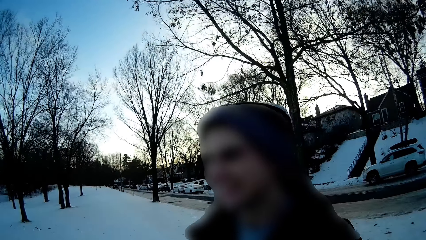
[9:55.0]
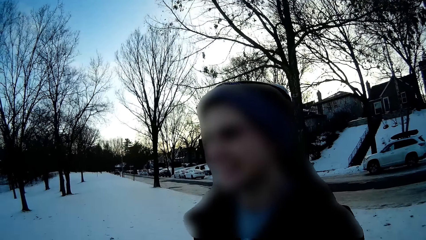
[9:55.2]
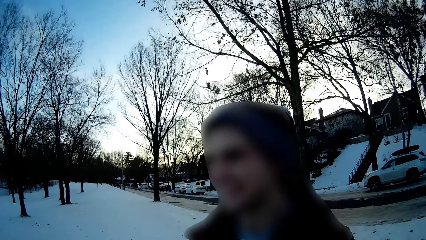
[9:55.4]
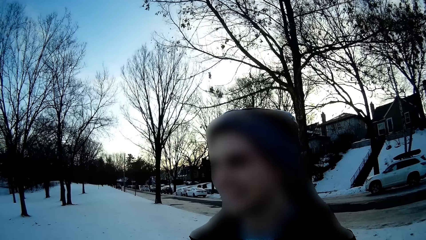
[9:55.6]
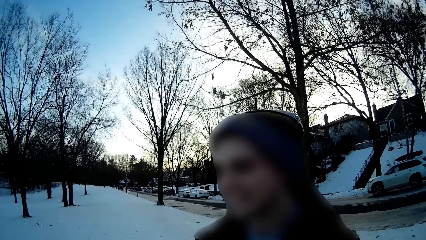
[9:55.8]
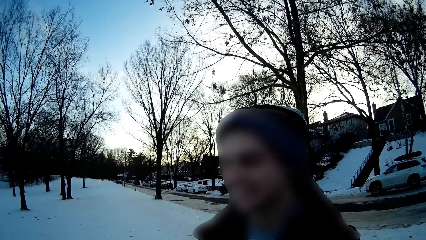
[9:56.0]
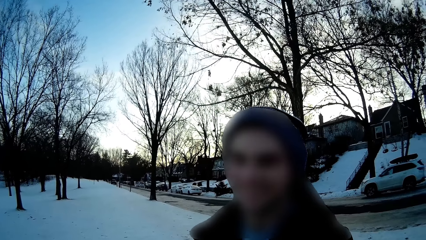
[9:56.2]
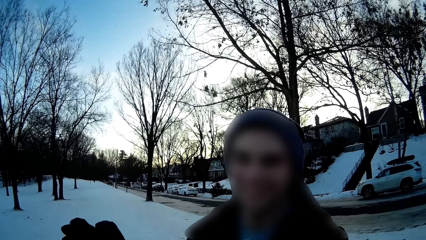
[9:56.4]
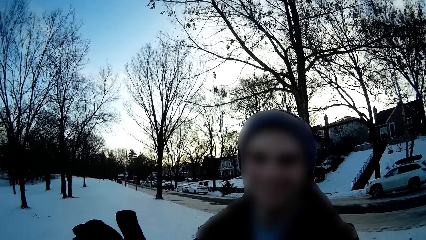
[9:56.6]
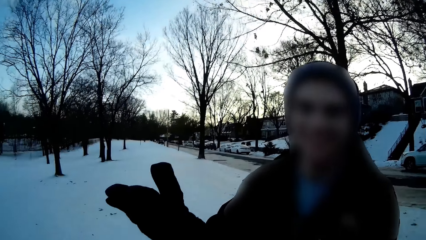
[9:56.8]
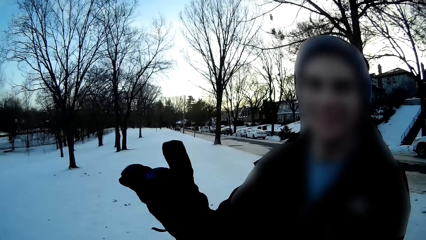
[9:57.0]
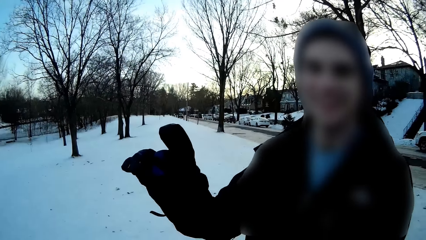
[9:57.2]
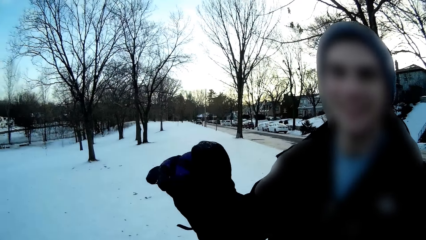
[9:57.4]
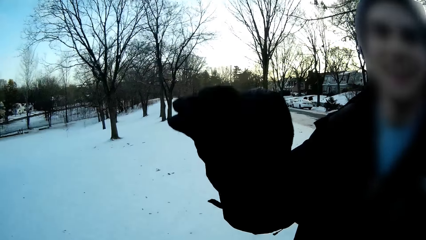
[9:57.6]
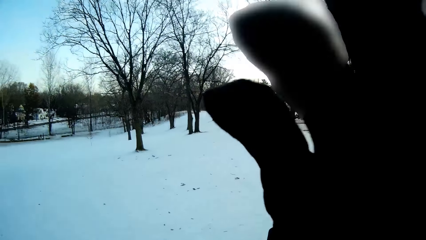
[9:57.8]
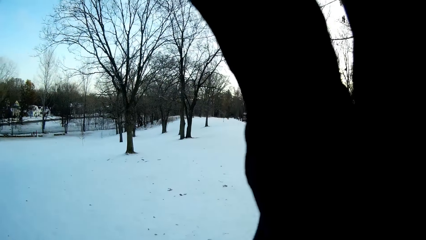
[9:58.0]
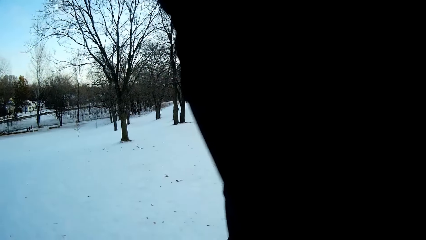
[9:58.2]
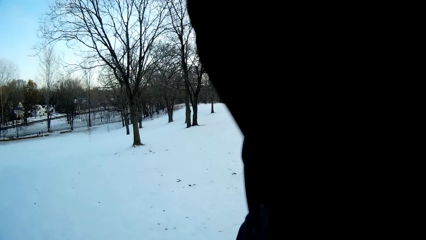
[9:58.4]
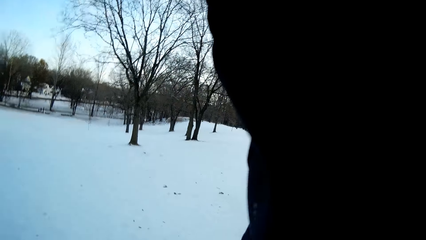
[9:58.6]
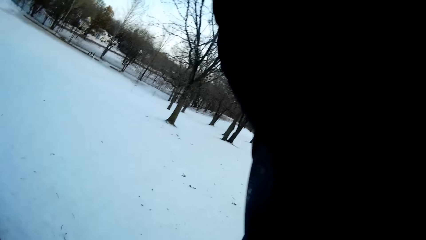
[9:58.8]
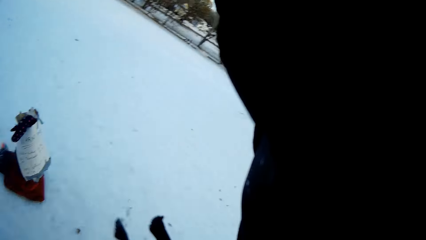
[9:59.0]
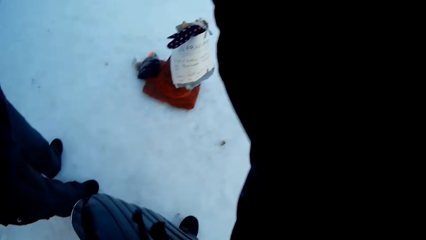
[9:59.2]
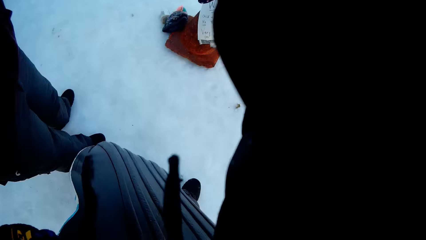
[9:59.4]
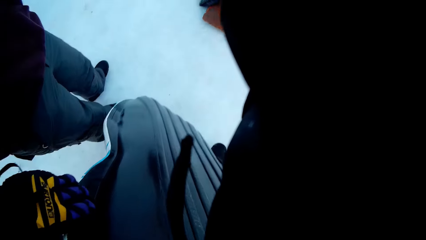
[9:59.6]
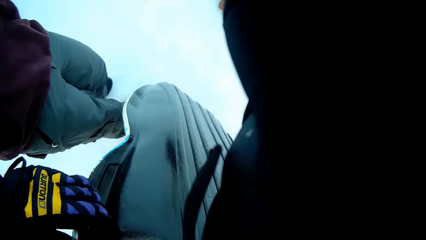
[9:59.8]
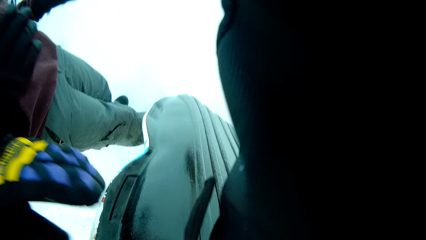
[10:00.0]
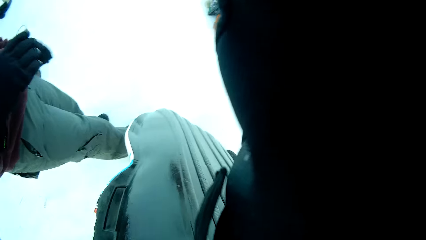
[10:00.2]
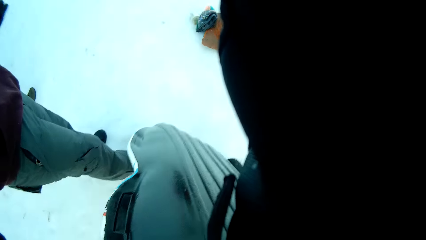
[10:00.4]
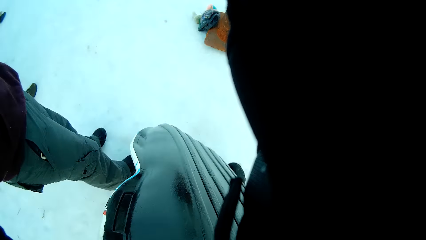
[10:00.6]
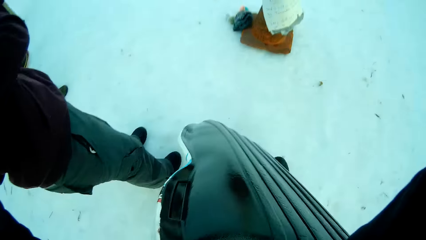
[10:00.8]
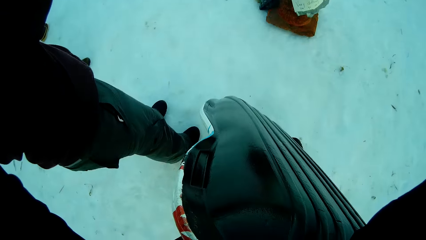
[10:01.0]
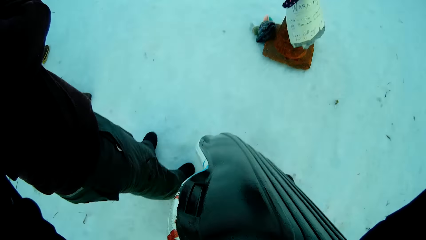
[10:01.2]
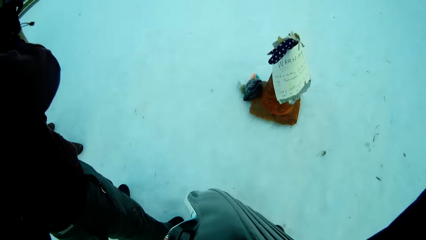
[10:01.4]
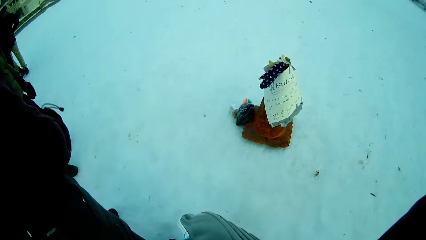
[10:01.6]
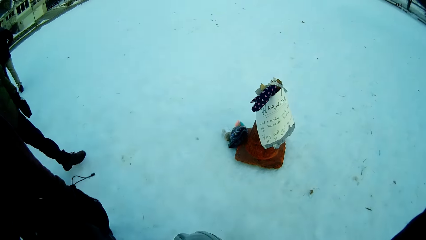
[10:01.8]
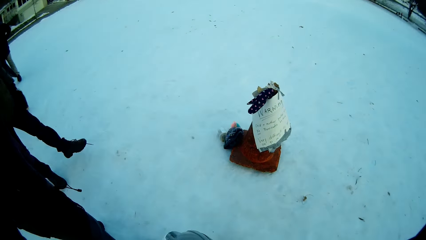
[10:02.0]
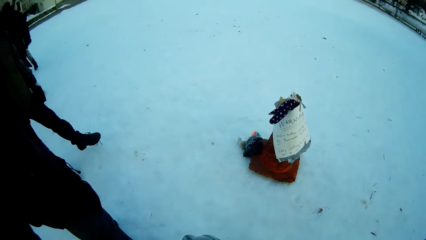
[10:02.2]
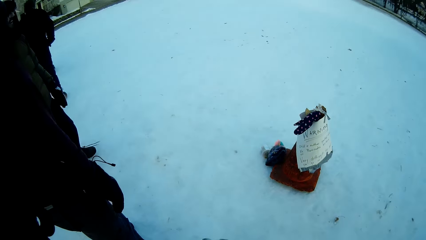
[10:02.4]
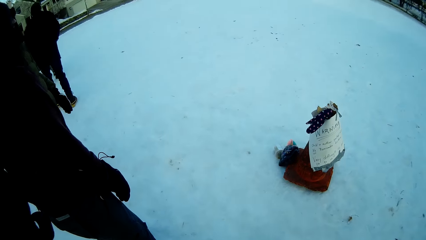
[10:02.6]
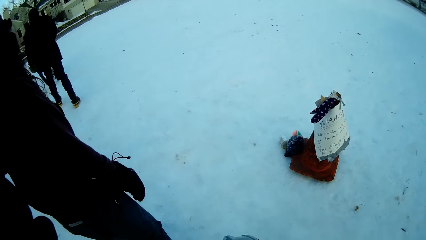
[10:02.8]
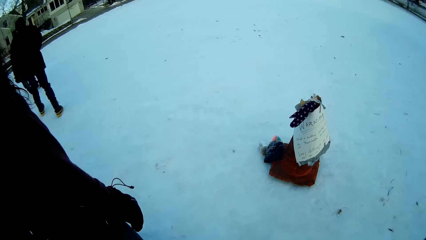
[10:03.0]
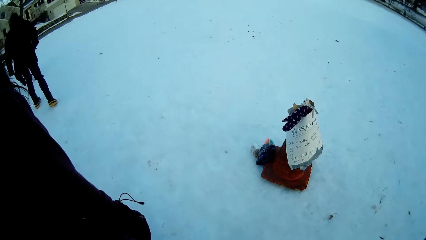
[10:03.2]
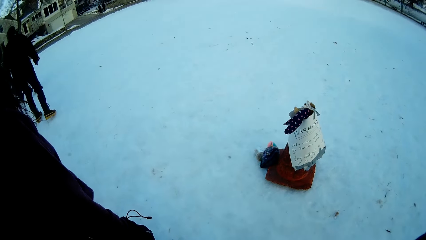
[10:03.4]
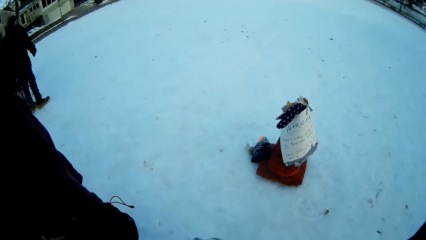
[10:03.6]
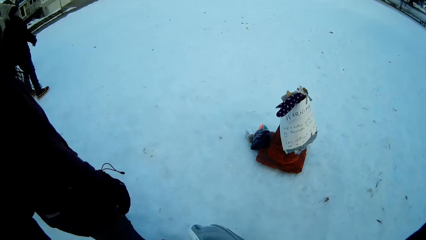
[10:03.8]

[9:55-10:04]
A man raises his right hand towards the camera wearer's face. The man adjusts the camera for the camera wearer. The camera wearer adjusts the camera.
